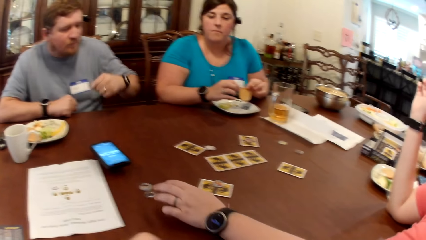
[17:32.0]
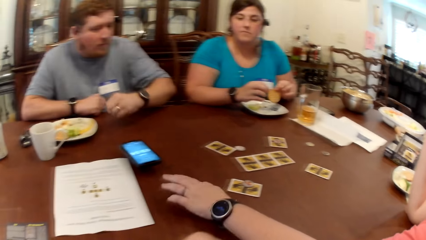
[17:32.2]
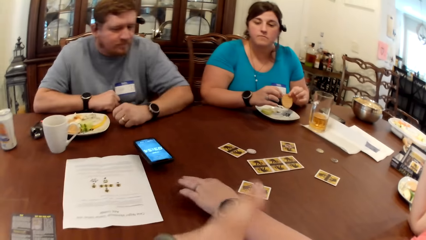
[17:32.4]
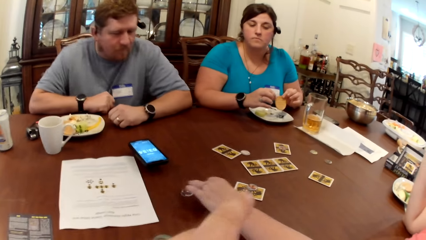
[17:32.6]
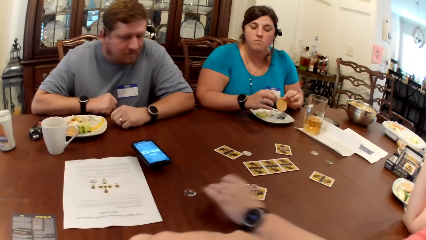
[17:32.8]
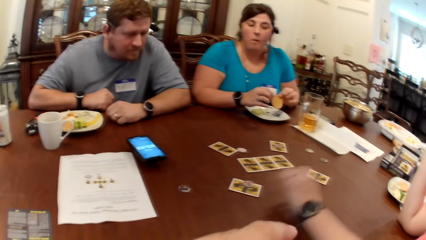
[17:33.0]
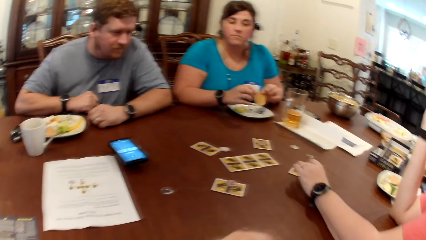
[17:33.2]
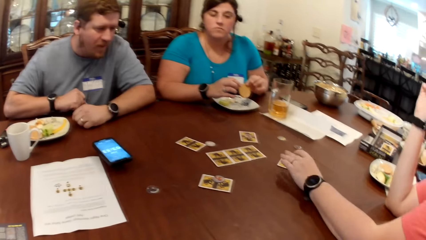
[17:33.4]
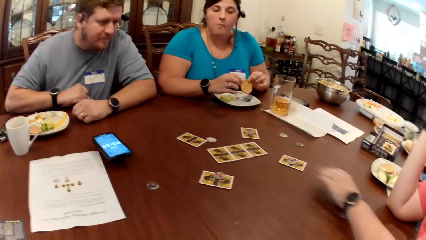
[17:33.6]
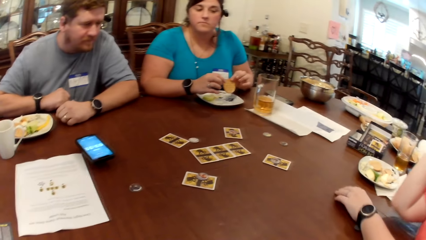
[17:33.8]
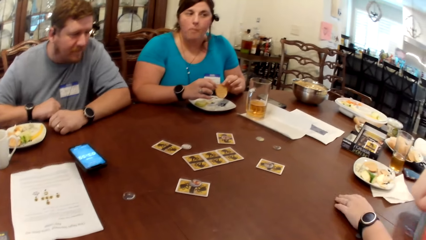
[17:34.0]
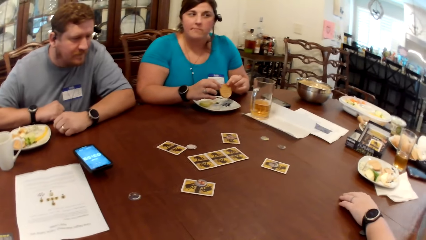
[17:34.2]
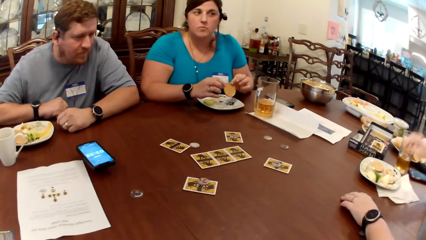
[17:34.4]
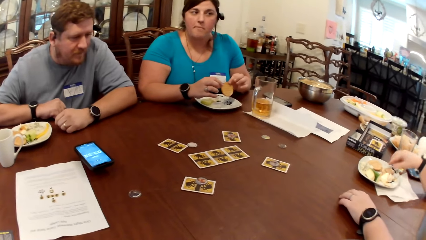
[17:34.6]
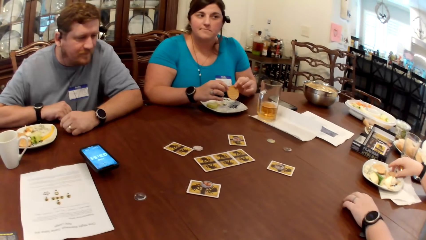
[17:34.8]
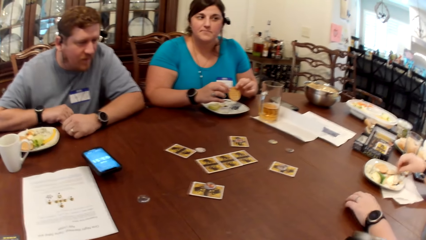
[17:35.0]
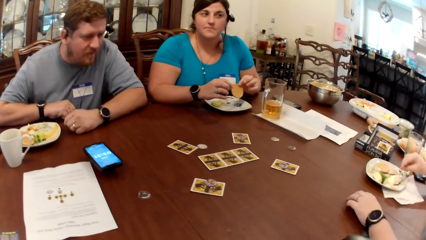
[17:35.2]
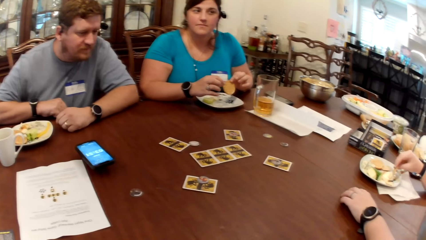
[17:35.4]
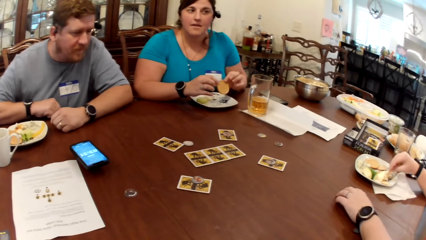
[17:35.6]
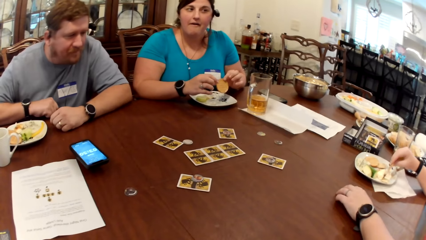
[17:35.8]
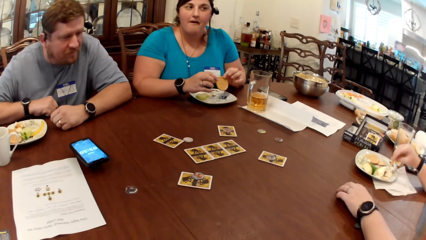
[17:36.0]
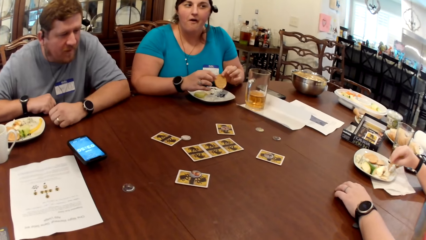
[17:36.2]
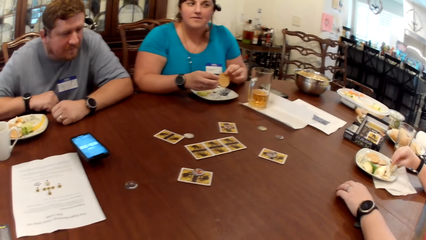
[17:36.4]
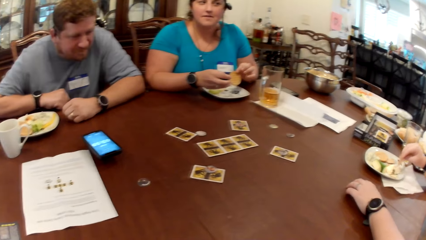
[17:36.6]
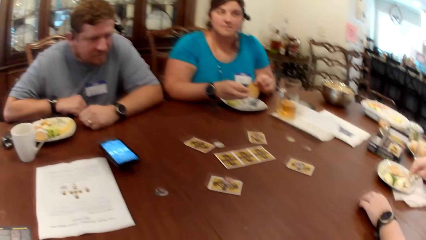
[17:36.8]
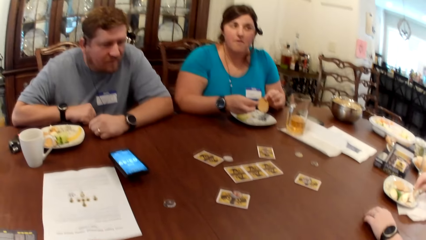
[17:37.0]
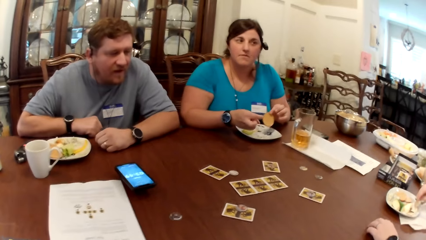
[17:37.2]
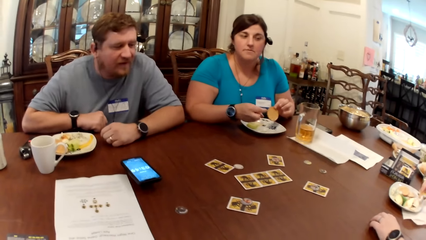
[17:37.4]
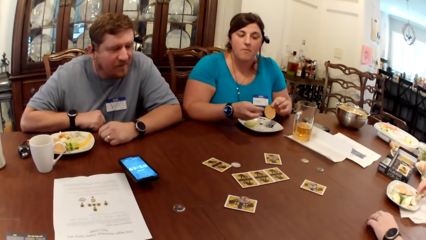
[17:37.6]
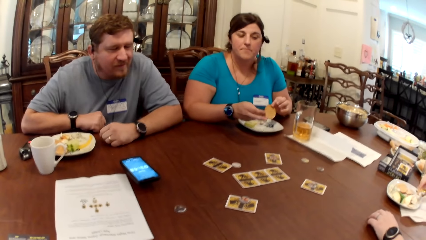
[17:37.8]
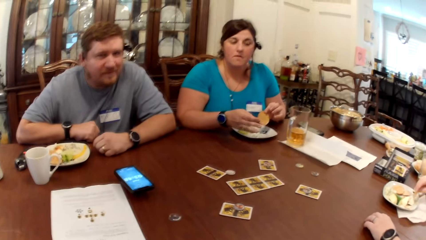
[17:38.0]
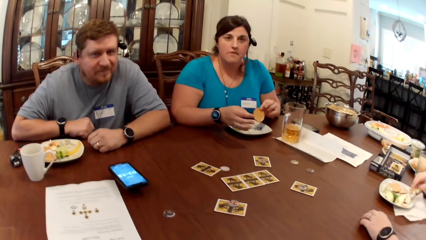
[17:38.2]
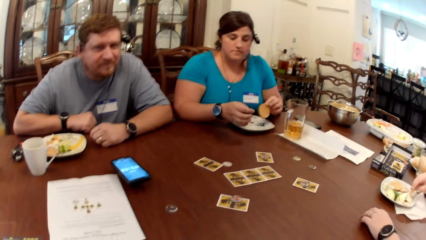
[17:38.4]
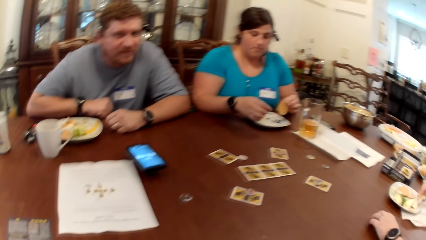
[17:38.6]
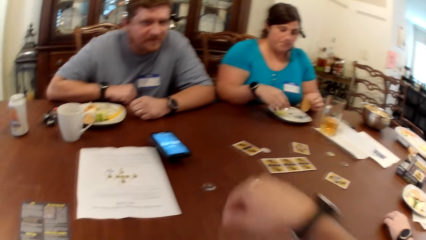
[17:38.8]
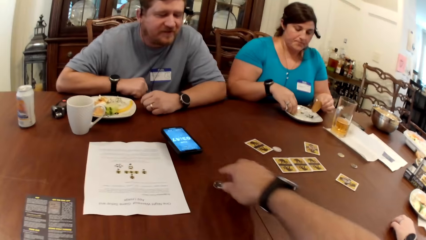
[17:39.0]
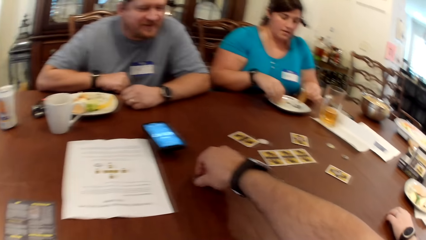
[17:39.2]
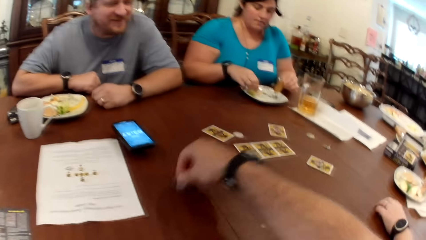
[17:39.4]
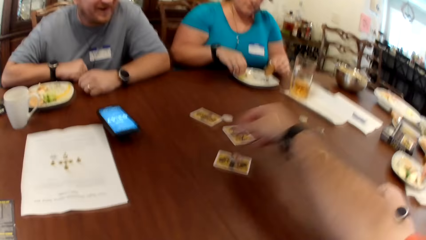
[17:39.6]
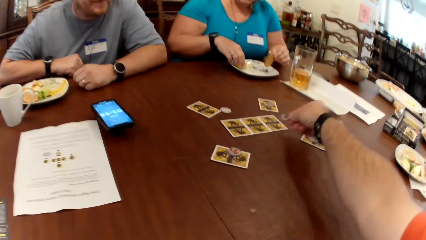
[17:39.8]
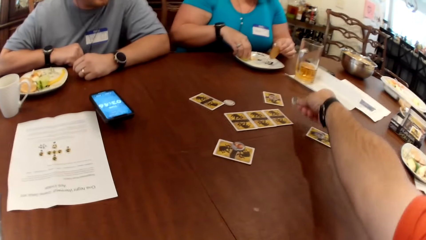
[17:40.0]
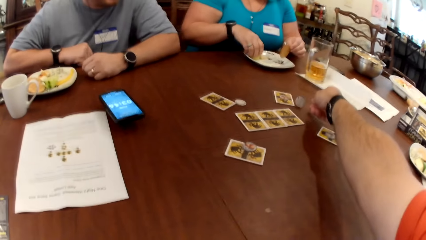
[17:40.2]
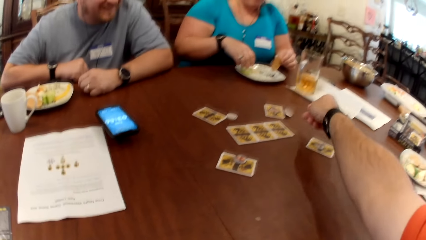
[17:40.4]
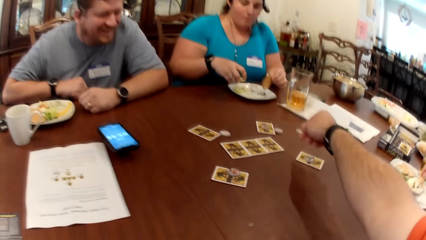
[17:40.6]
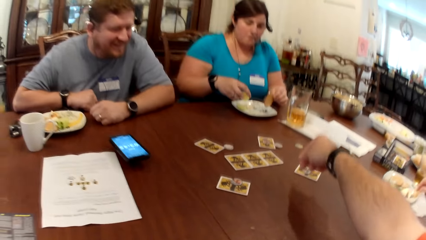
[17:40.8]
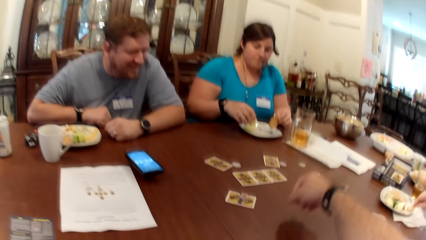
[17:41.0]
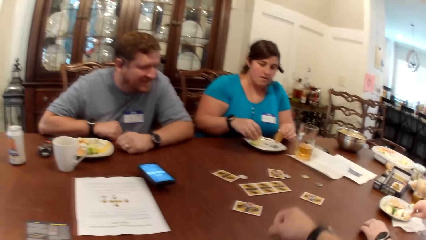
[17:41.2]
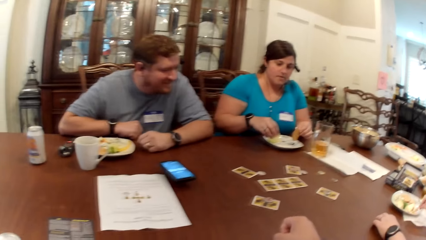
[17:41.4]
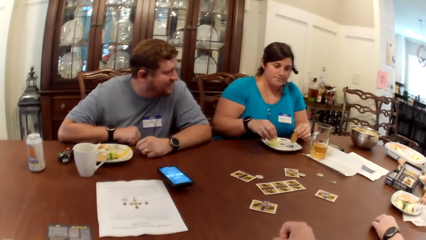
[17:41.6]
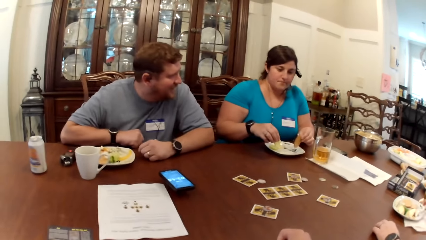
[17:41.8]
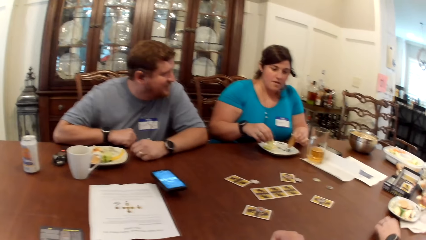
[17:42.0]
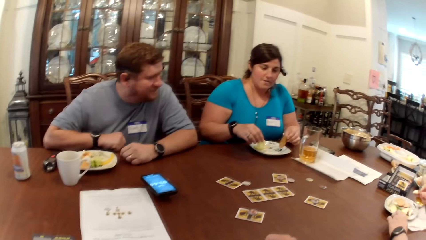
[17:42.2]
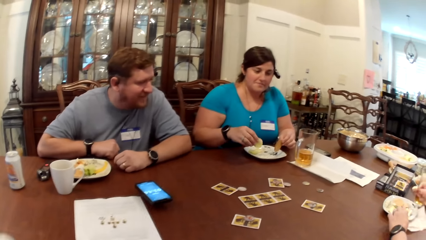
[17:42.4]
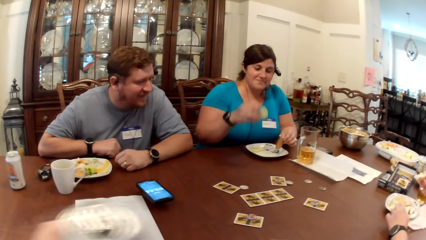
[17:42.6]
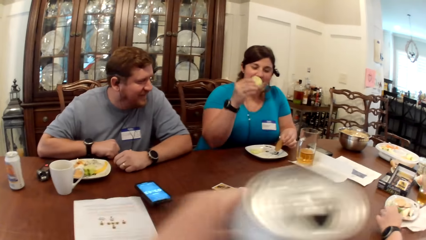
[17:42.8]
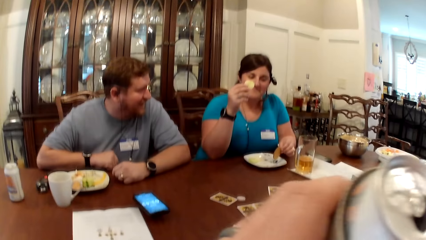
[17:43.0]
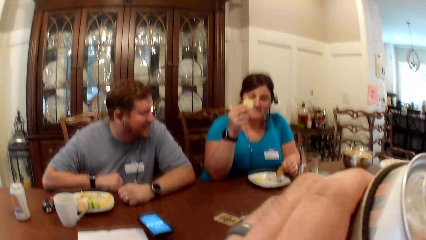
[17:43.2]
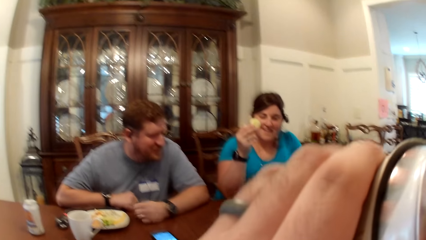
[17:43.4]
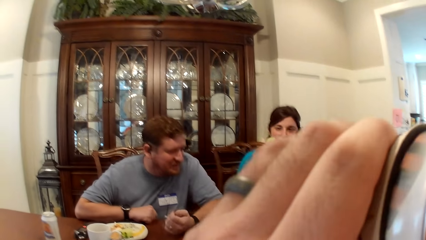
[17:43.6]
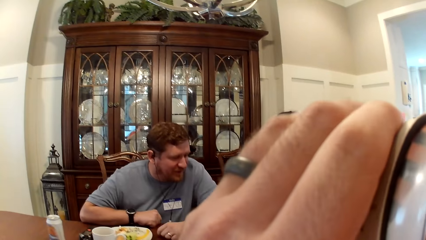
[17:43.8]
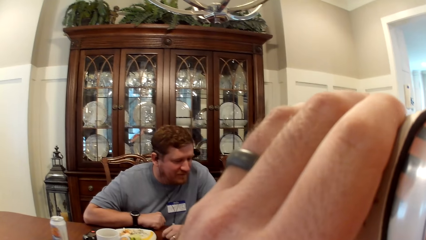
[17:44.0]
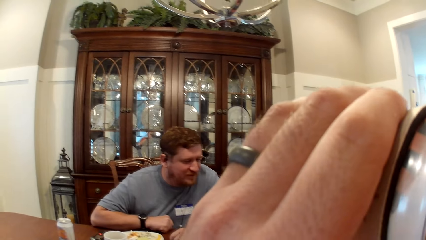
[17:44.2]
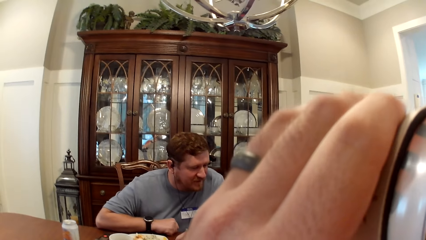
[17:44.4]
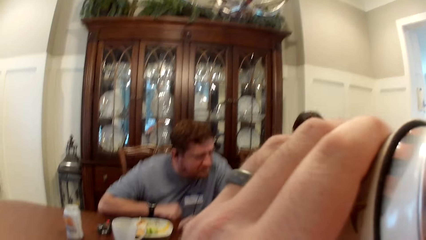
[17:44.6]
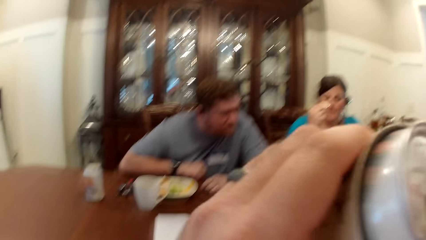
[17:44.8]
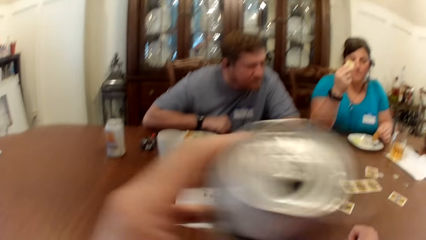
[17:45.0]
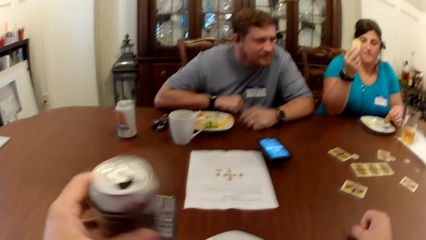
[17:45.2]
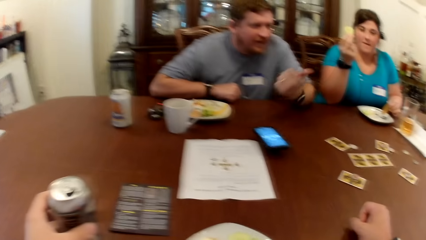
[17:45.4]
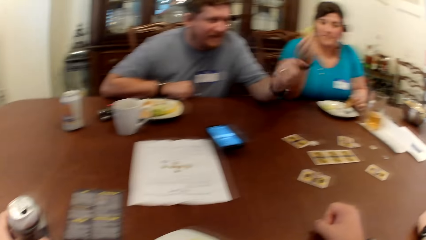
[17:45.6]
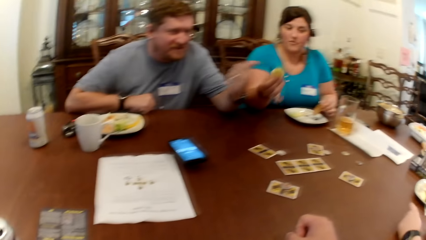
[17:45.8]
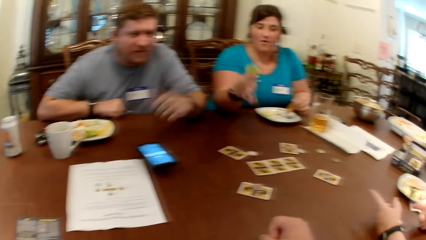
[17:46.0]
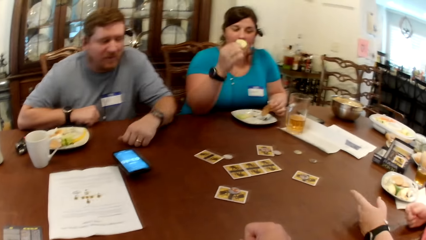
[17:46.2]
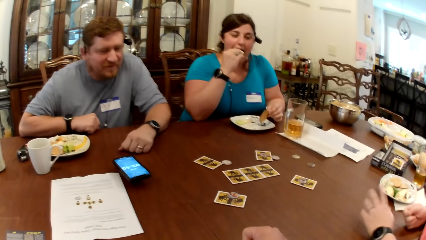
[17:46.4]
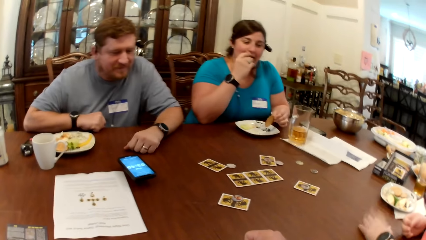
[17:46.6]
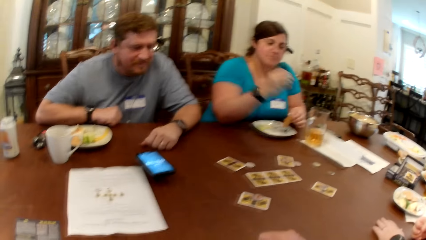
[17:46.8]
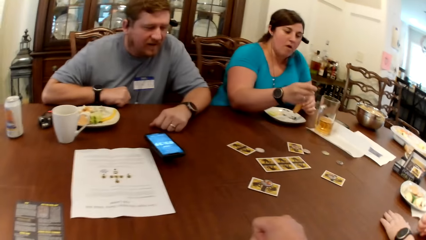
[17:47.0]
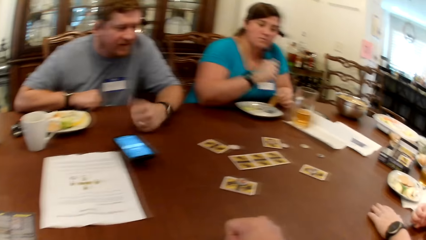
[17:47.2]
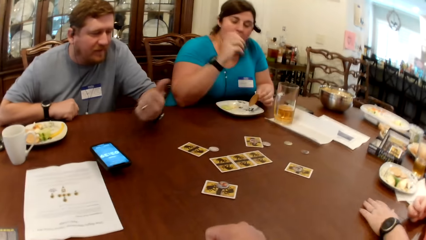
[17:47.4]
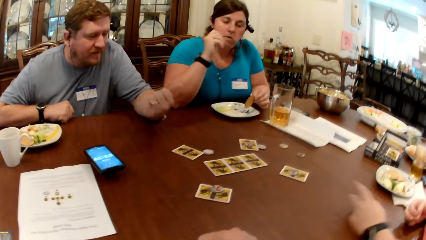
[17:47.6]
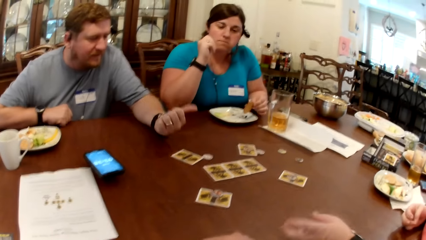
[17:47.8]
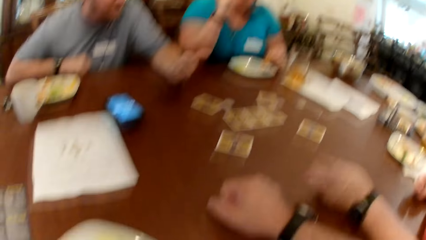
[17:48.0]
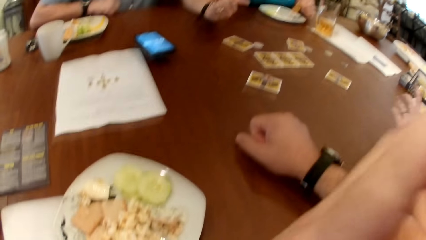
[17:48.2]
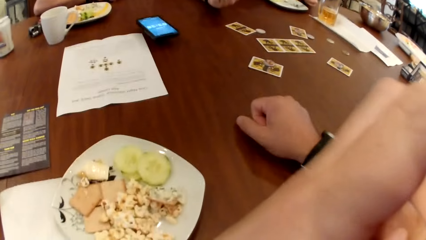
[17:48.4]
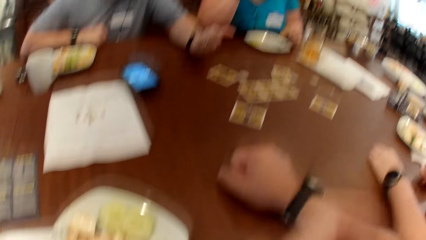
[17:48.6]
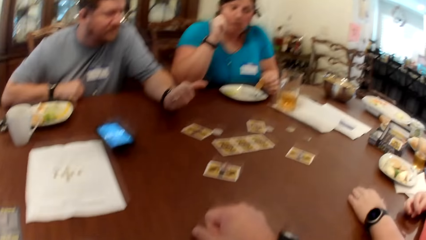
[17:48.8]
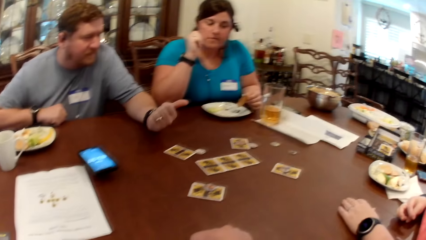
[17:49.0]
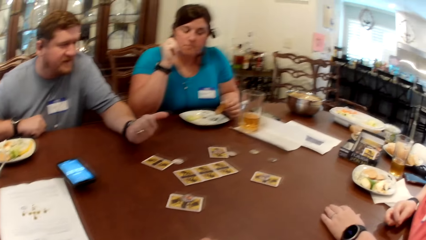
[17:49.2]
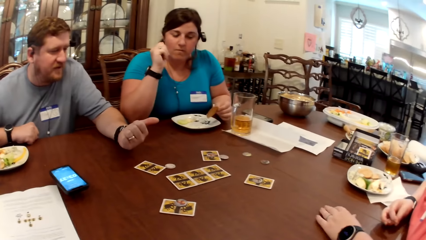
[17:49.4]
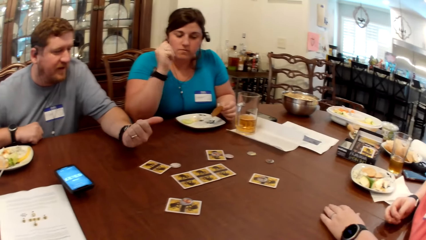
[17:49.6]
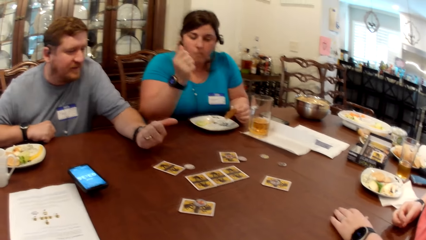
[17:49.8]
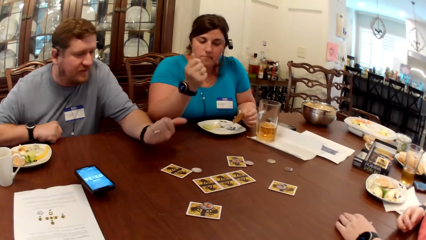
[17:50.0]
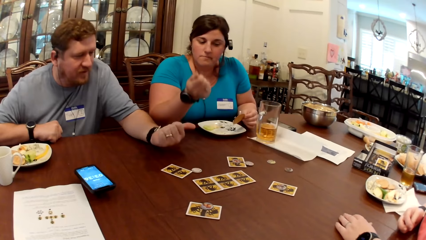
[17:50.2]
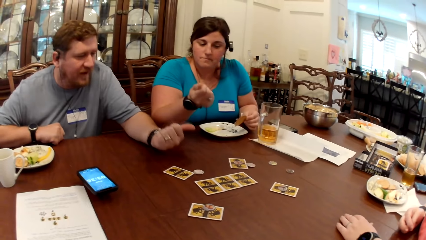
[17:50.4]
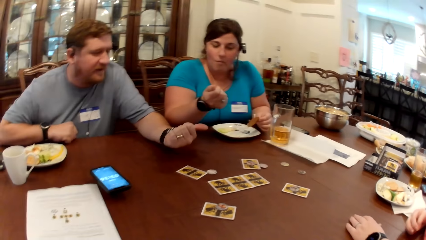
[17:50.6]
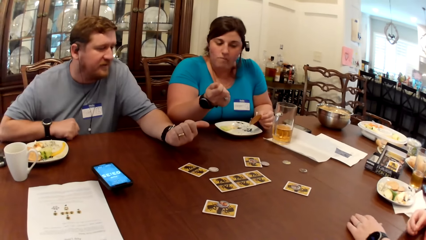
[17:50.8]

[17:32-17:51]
A woman places a coin on her card. She picks something. The camera wearer drops something. The woman picks snacks and eats from her plate with her right hand. The camera wearer picks something and drops something. He sips from the canned drink in his left hand. Another woman eats snacks. The camera wearer drops a bottle on the table. A third woman eats some sliced cucumber in her right hand. A man converses with another woman.
